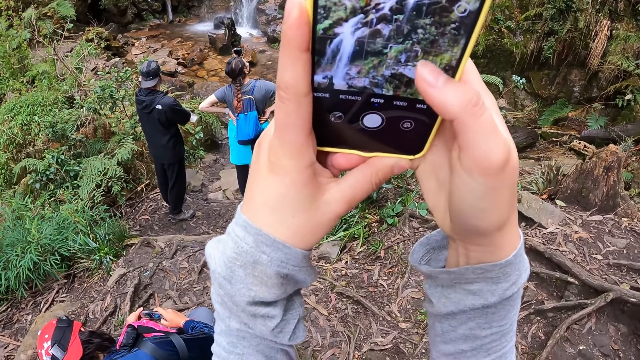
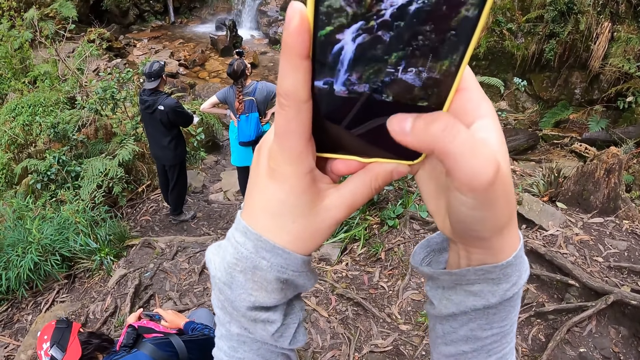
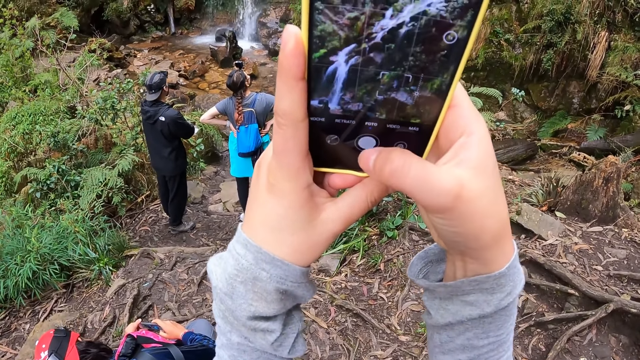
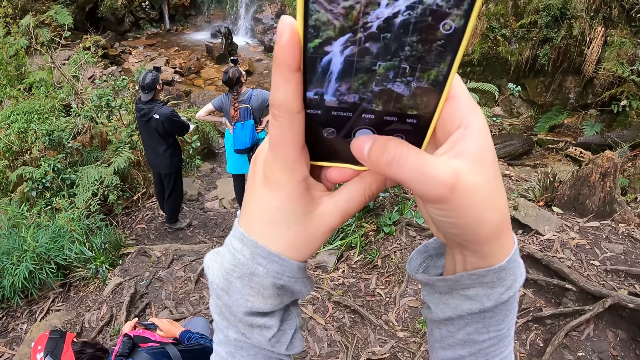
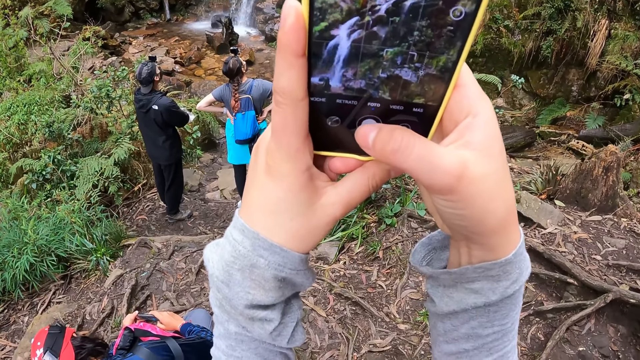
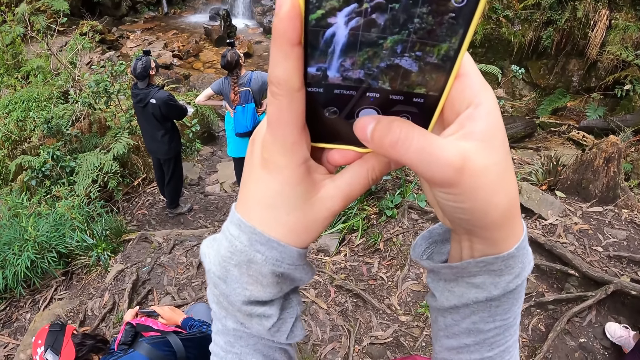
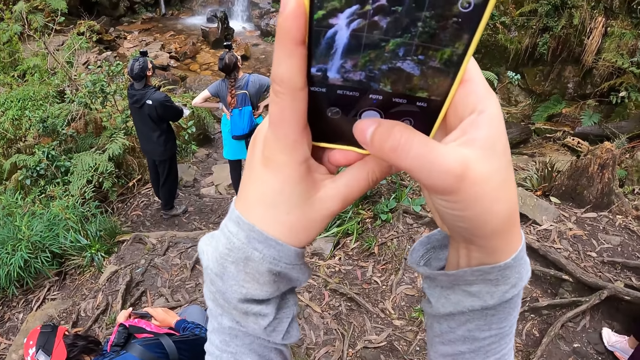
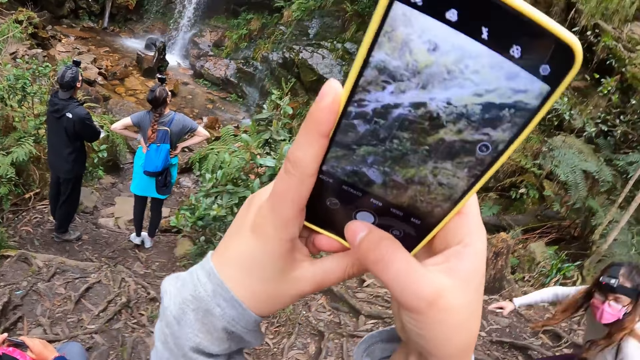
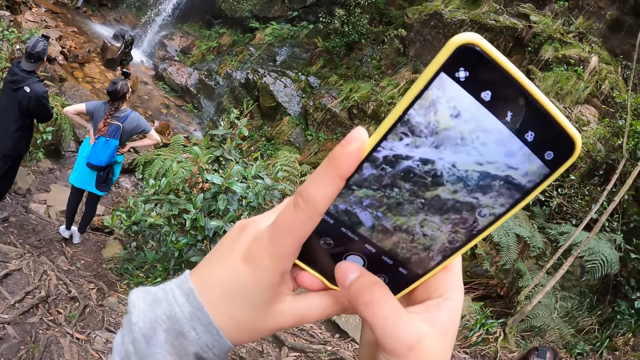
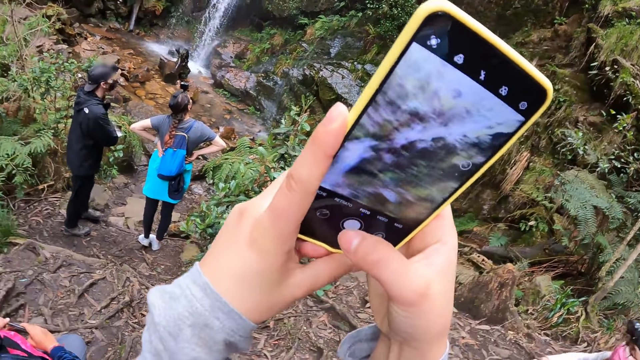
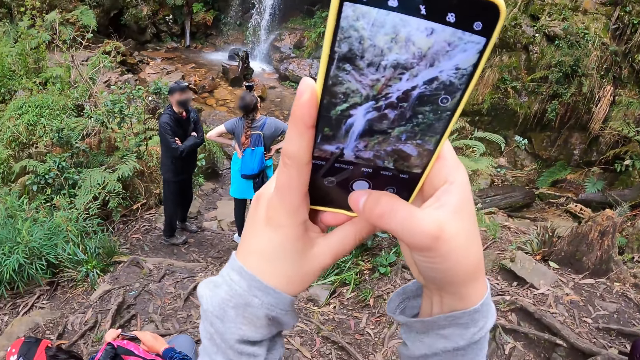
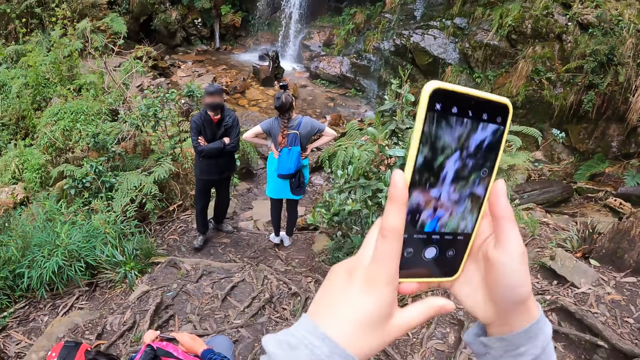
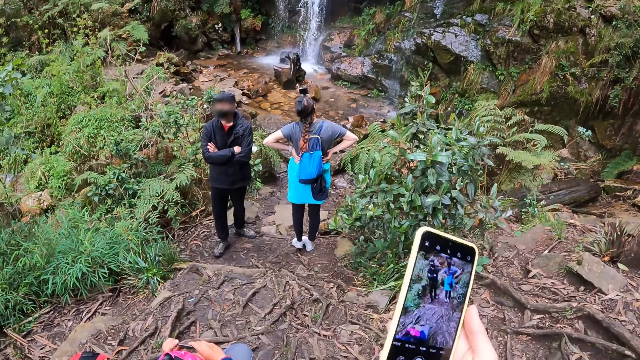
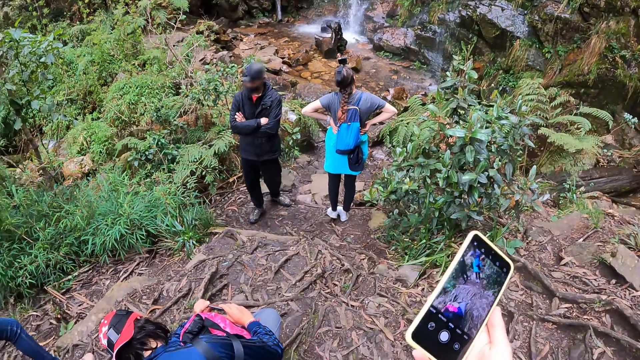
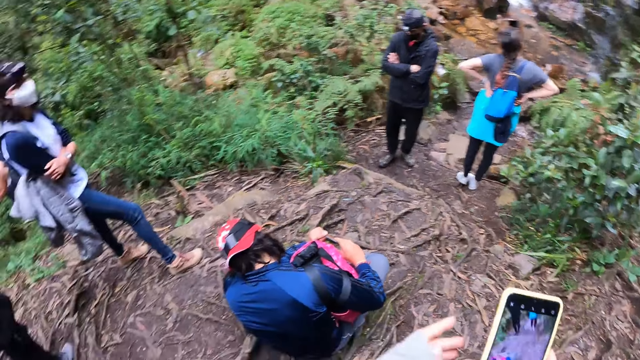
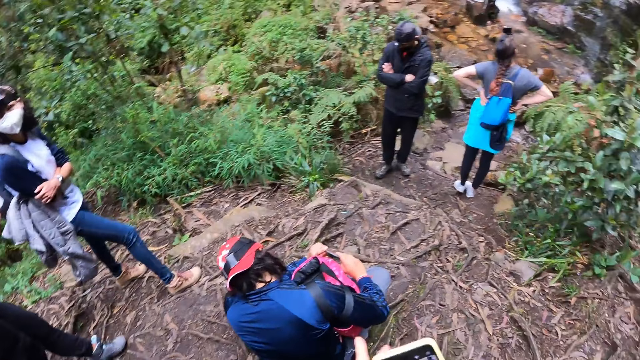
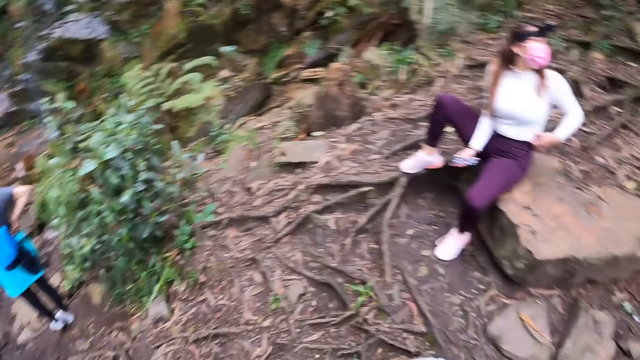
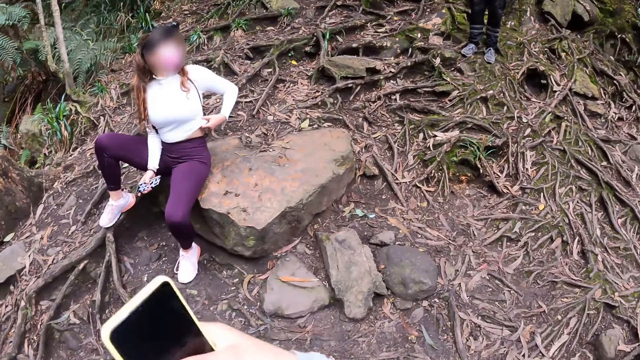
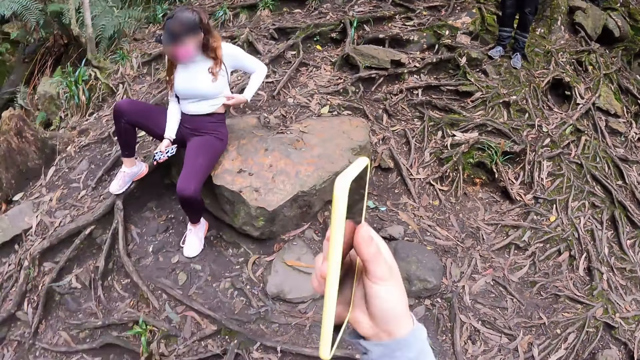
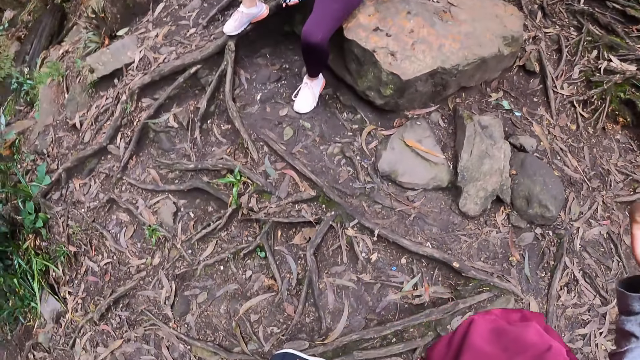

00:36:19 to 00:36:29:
The camera wearer looks around. She passes her phone from her right hand to her left hand. A woman scratches her side with her left hand. The camera wearer passes her phone from her left hand to her right hand.

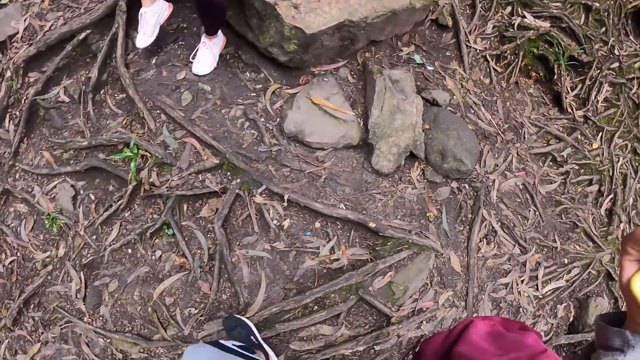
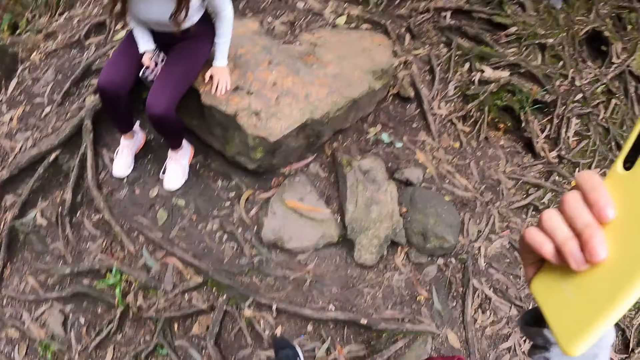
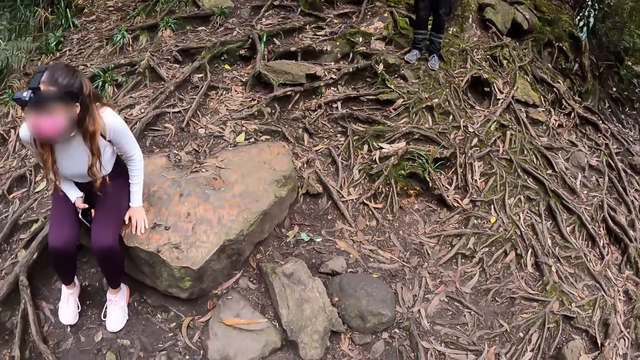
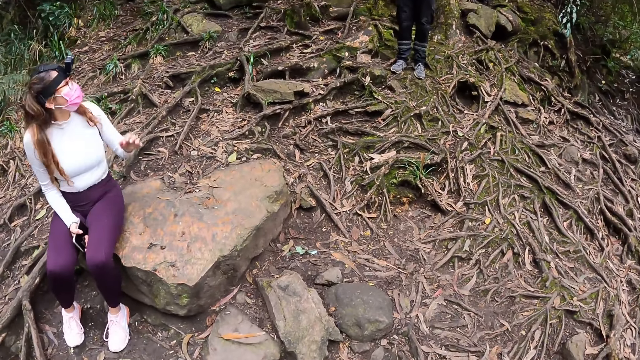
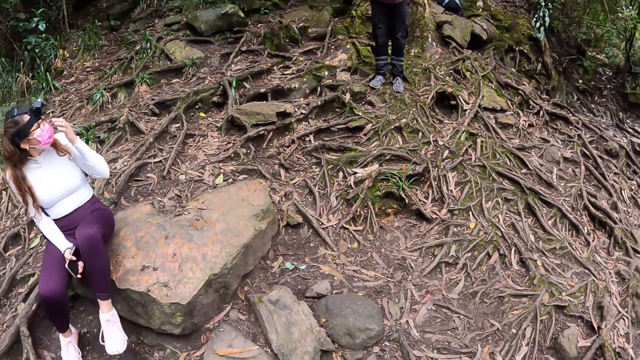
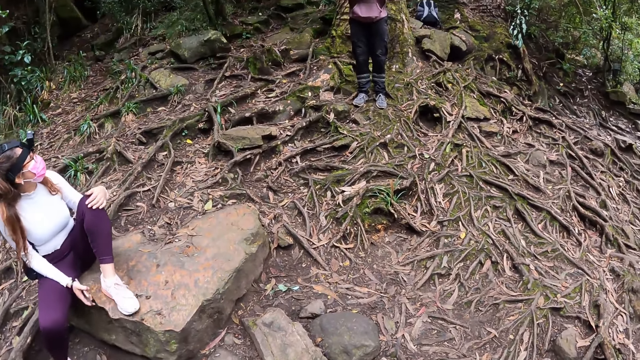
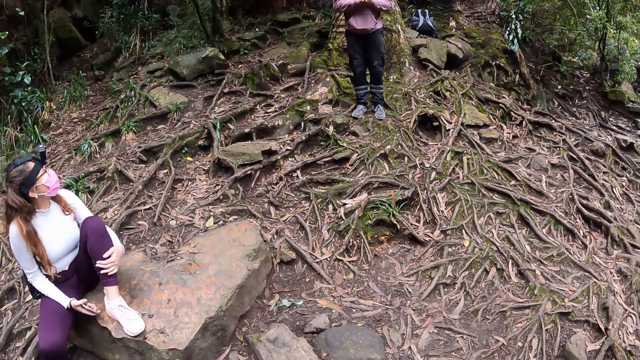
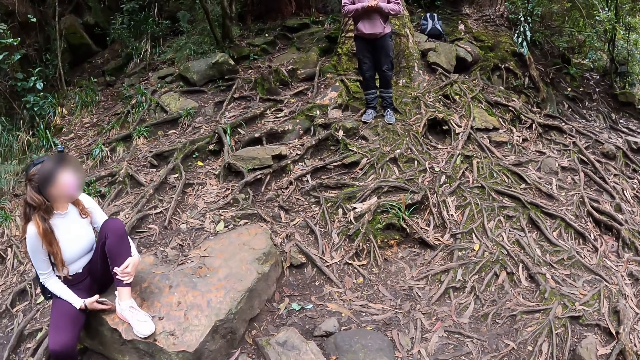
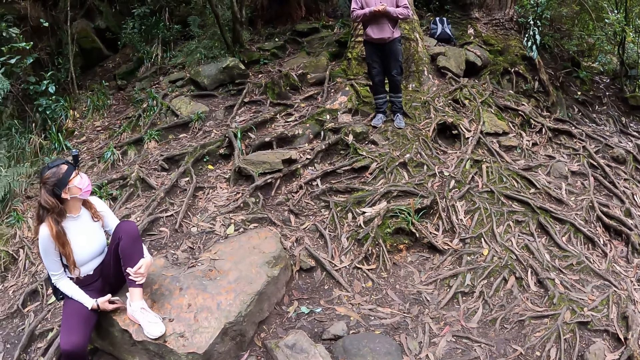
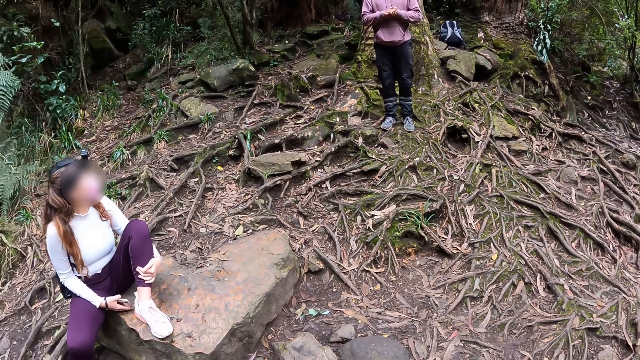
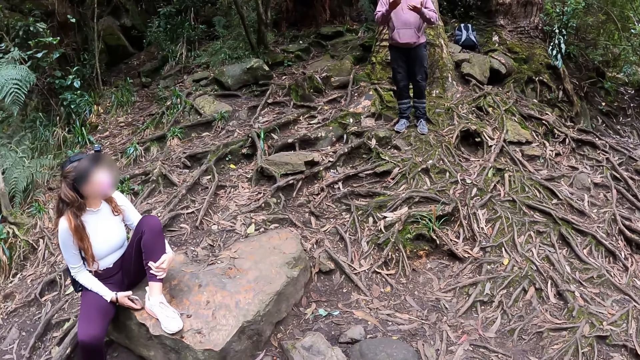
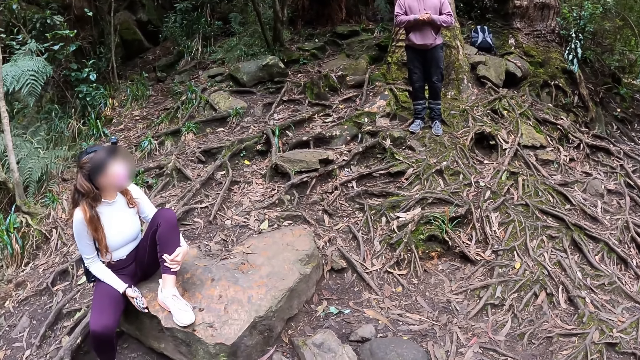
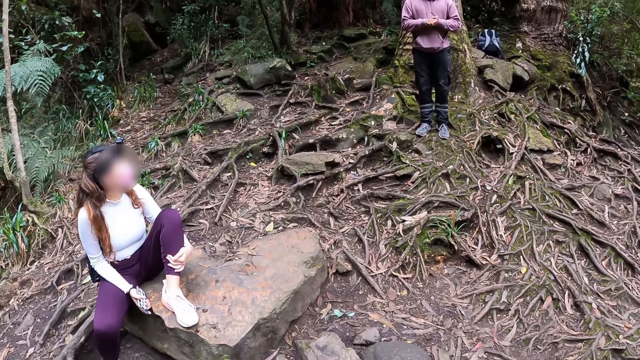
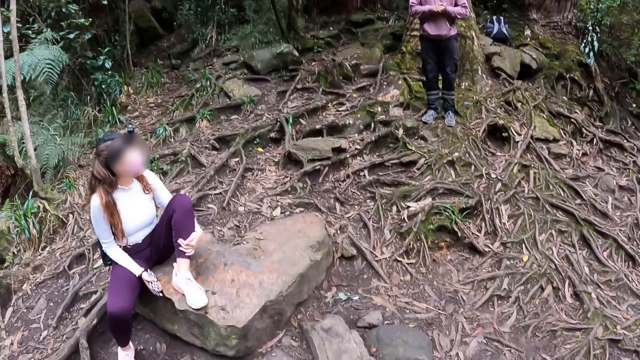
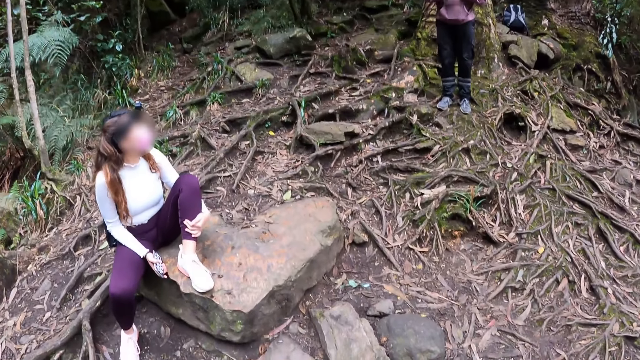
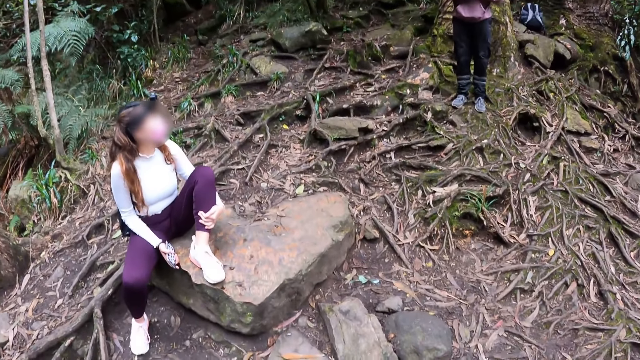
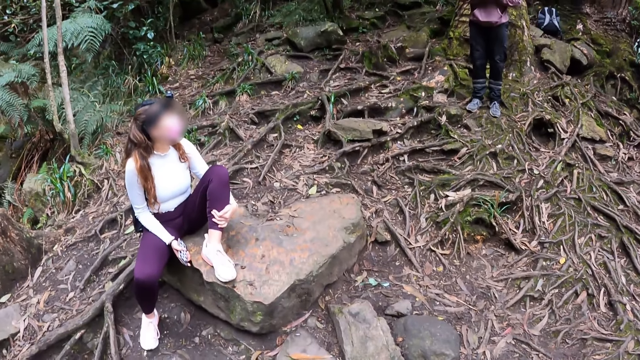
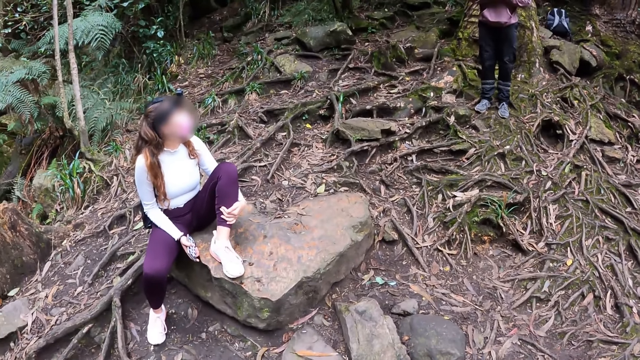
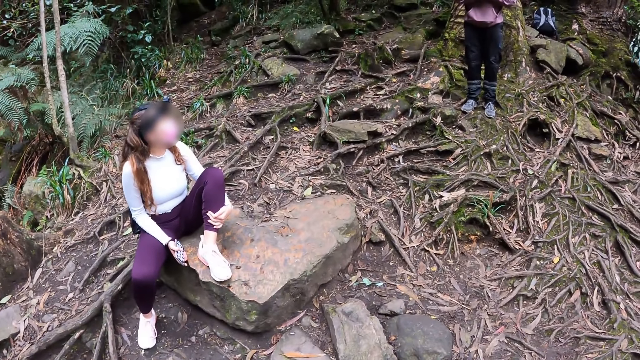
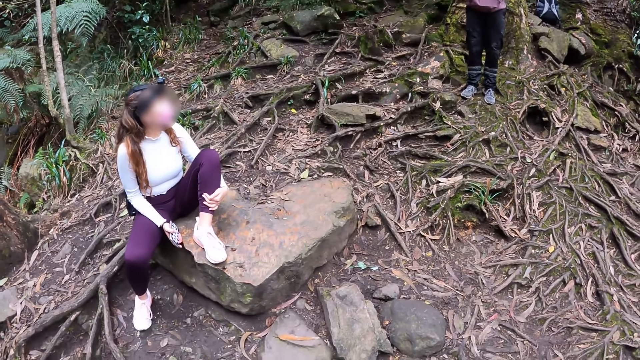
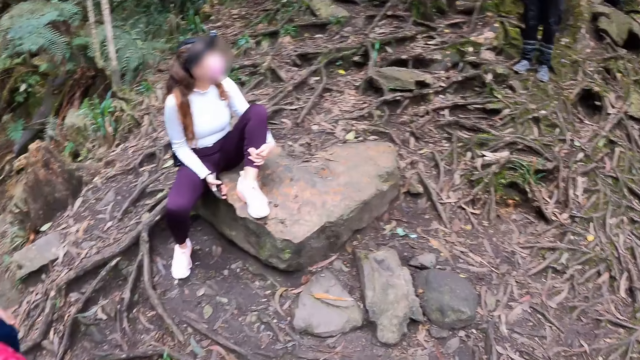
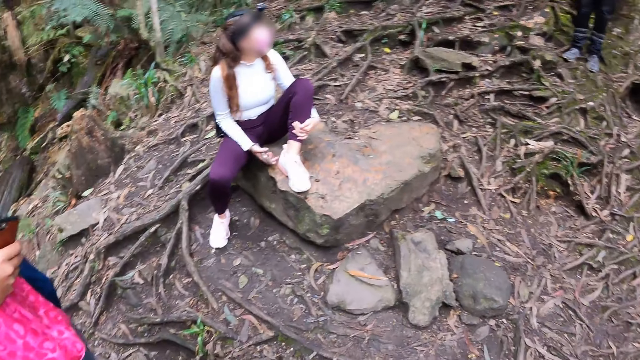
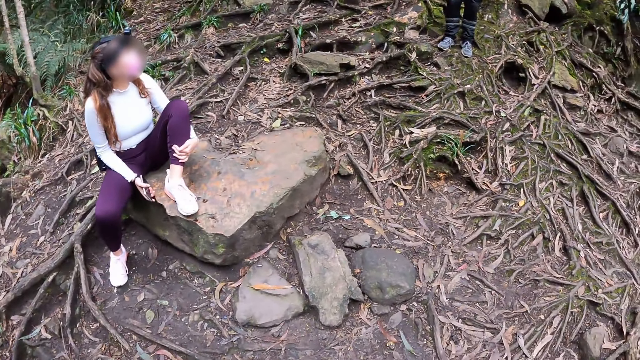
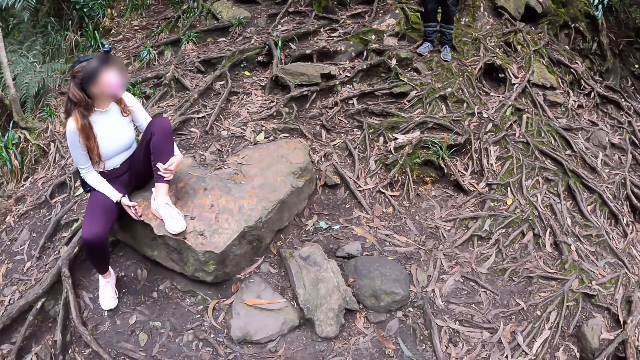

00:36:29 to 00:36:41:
The camera wearer looks around. A woman adjusts her glasses with her left hand. The woman converses with a man and another man. She puts her left foot on a rock, strokes her left leg with her left hand, and straightens a leg. The first man gestures with both hands. A person converses with the woman.
